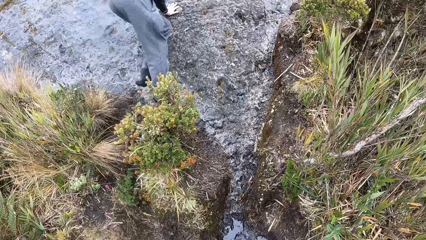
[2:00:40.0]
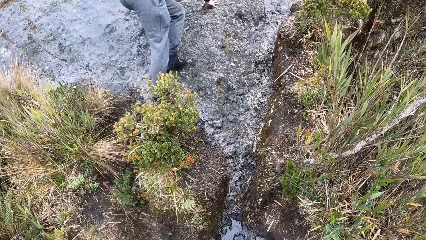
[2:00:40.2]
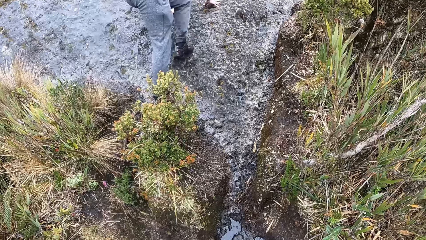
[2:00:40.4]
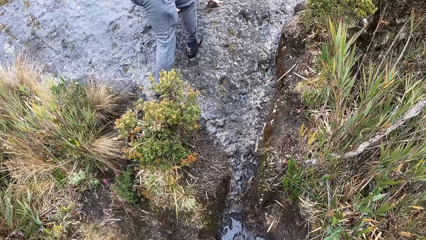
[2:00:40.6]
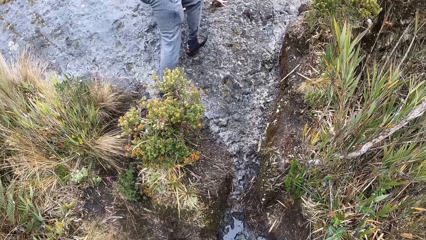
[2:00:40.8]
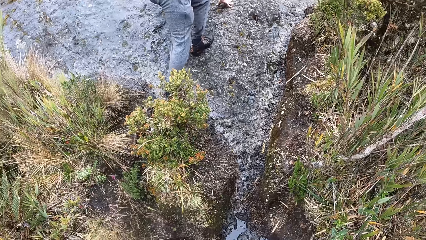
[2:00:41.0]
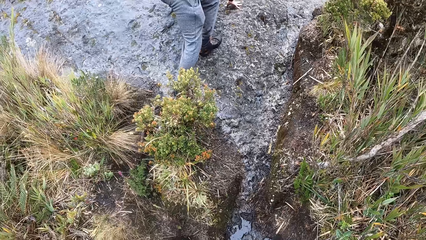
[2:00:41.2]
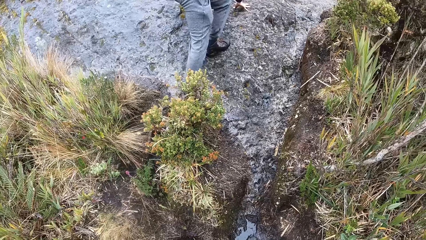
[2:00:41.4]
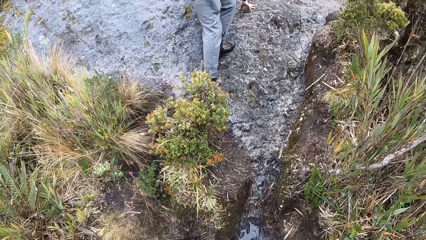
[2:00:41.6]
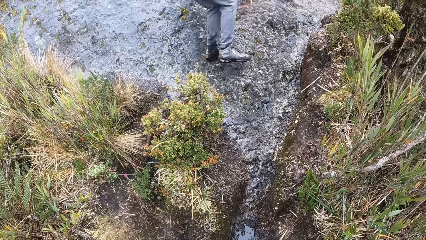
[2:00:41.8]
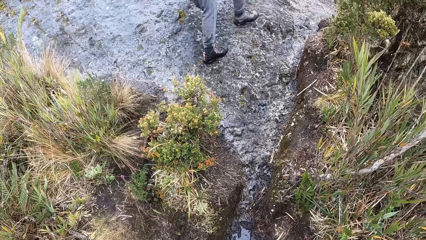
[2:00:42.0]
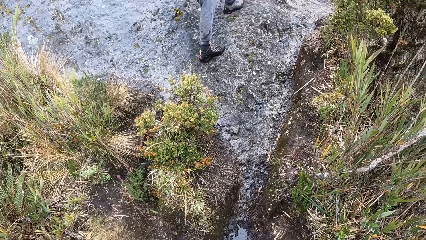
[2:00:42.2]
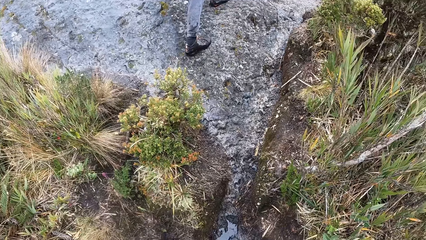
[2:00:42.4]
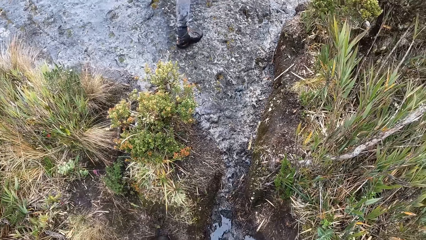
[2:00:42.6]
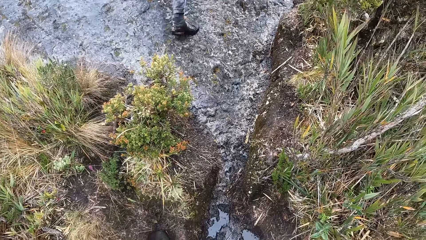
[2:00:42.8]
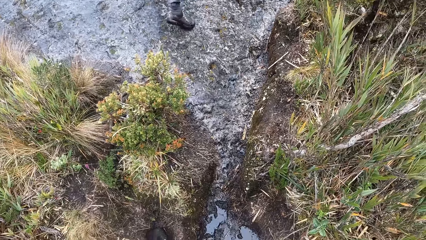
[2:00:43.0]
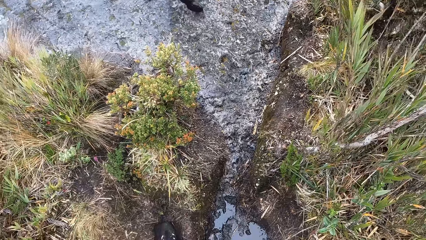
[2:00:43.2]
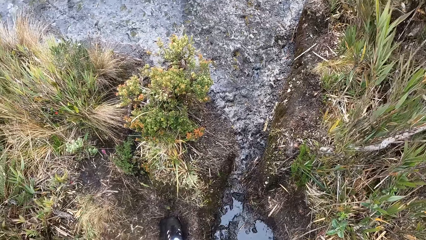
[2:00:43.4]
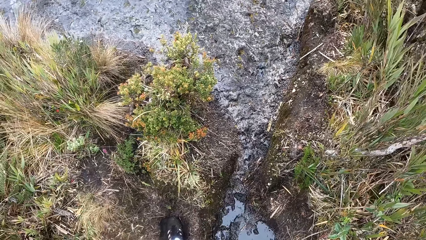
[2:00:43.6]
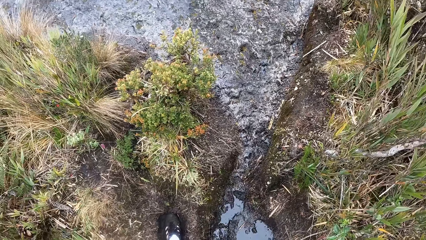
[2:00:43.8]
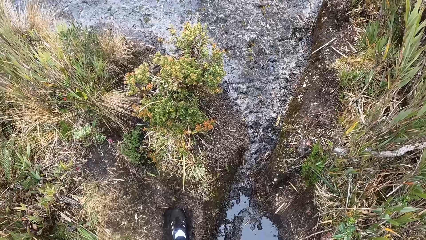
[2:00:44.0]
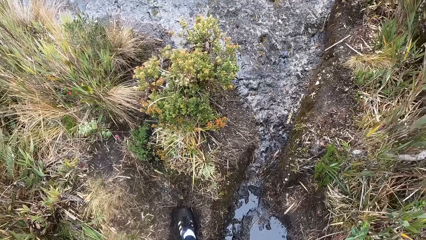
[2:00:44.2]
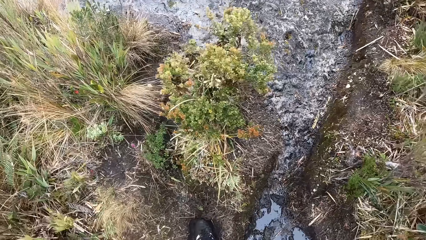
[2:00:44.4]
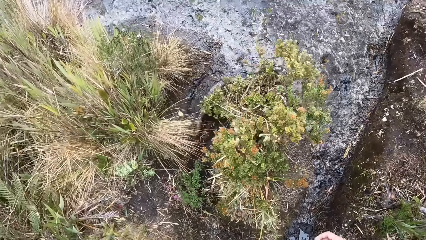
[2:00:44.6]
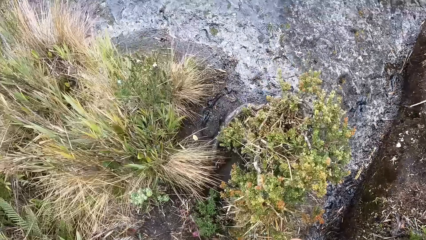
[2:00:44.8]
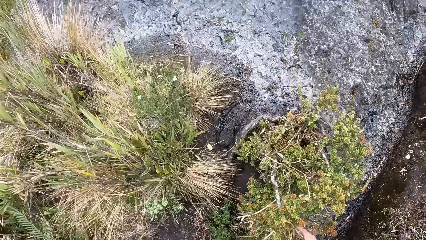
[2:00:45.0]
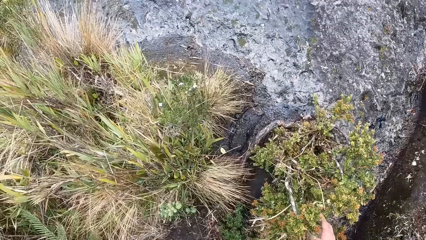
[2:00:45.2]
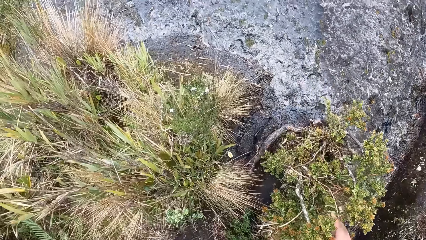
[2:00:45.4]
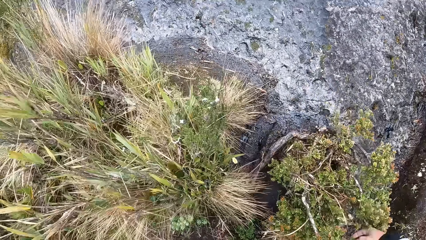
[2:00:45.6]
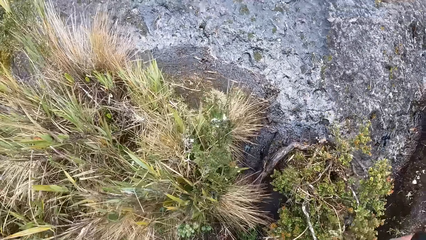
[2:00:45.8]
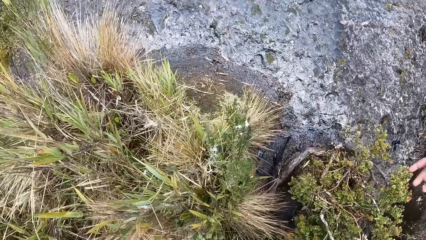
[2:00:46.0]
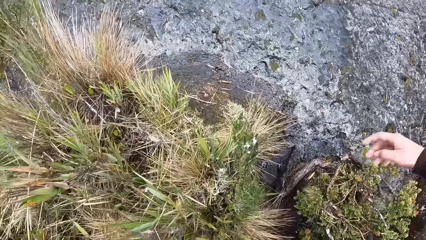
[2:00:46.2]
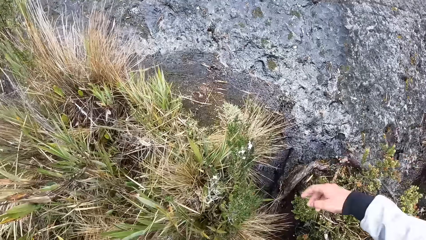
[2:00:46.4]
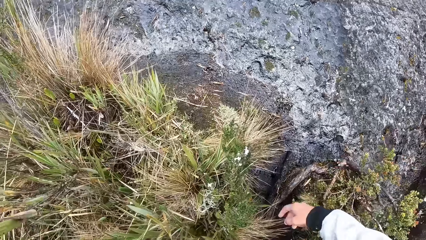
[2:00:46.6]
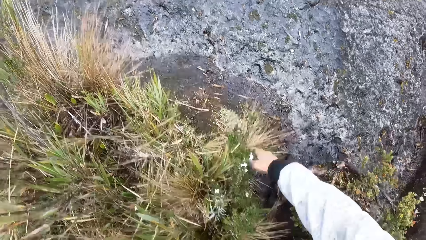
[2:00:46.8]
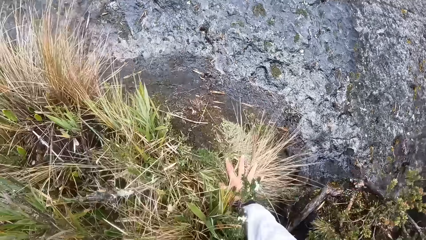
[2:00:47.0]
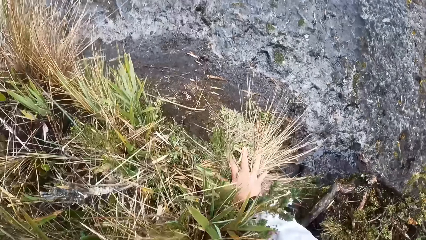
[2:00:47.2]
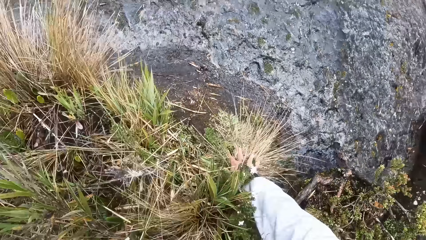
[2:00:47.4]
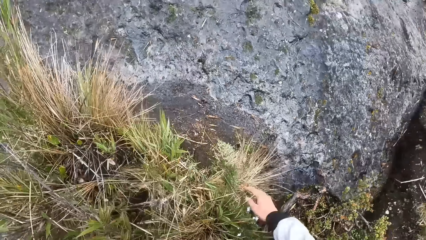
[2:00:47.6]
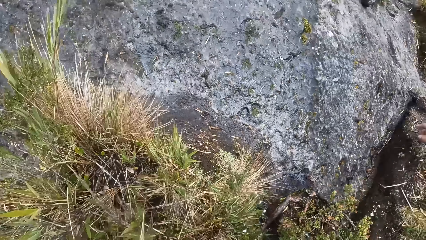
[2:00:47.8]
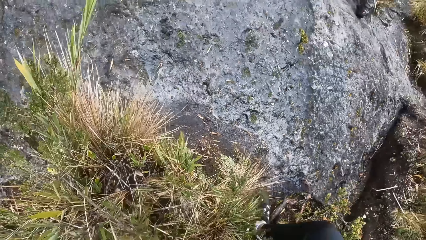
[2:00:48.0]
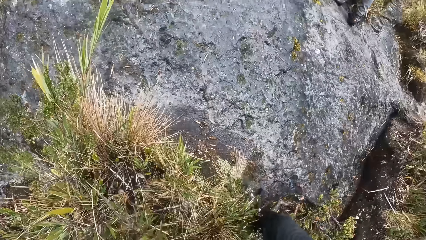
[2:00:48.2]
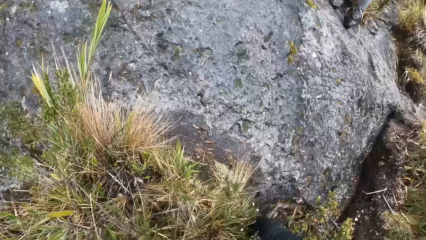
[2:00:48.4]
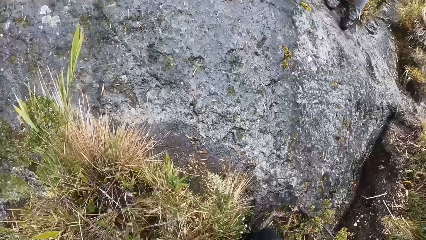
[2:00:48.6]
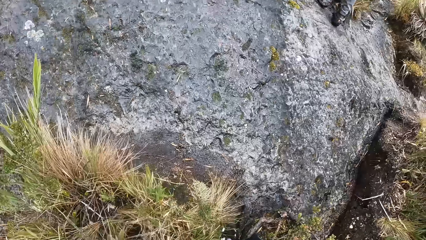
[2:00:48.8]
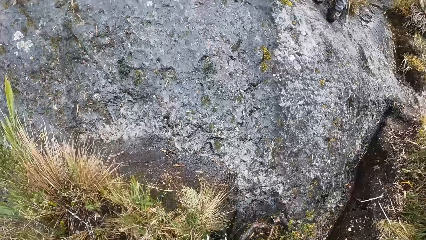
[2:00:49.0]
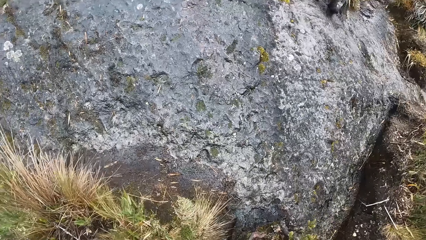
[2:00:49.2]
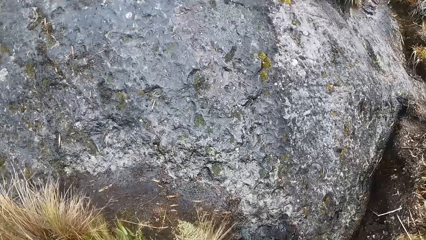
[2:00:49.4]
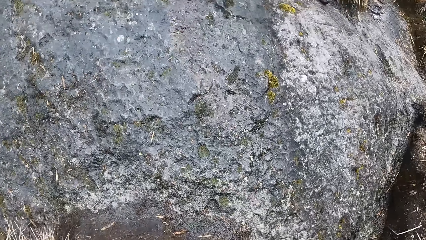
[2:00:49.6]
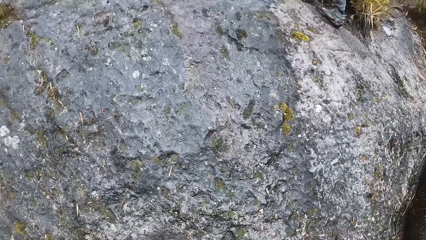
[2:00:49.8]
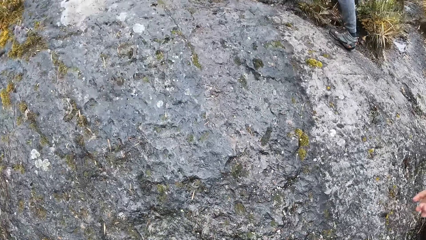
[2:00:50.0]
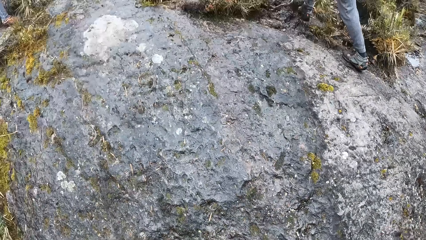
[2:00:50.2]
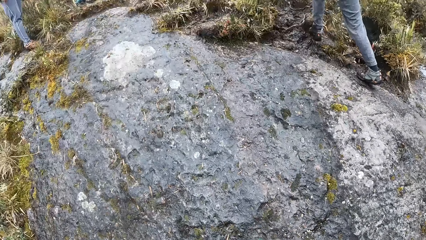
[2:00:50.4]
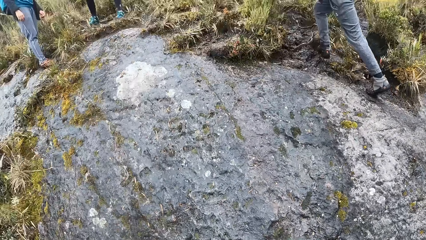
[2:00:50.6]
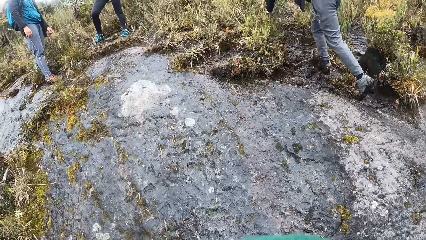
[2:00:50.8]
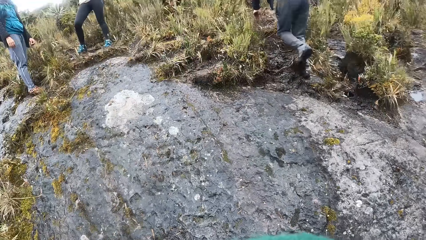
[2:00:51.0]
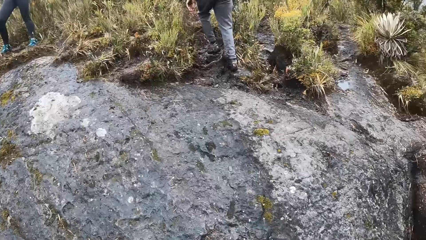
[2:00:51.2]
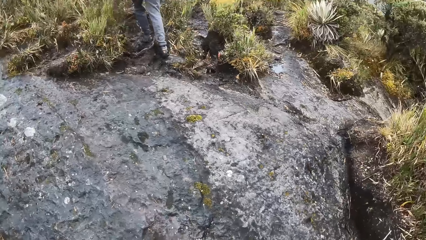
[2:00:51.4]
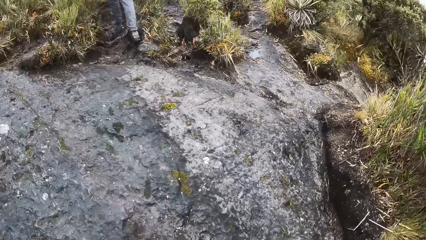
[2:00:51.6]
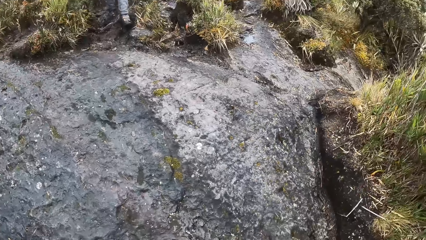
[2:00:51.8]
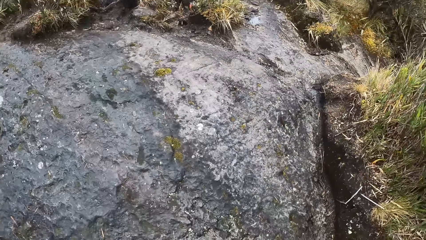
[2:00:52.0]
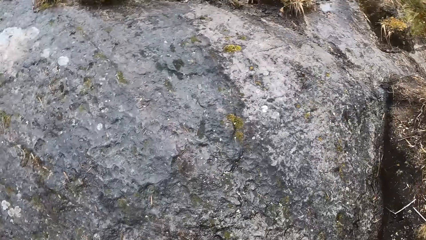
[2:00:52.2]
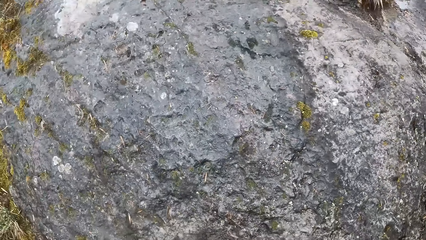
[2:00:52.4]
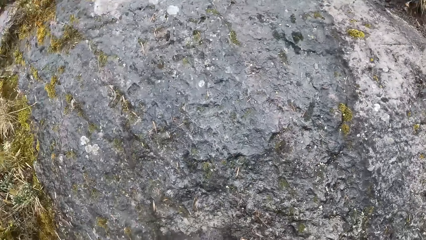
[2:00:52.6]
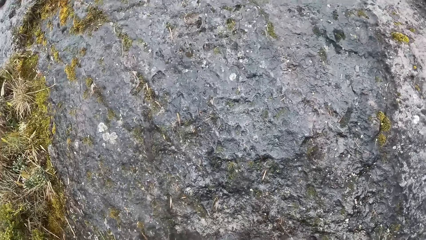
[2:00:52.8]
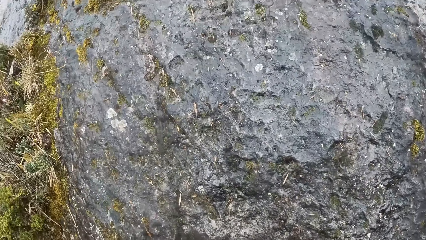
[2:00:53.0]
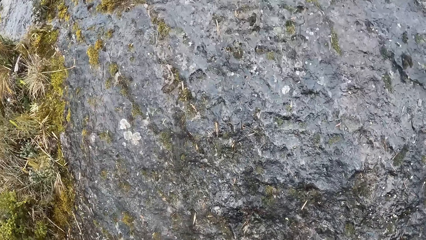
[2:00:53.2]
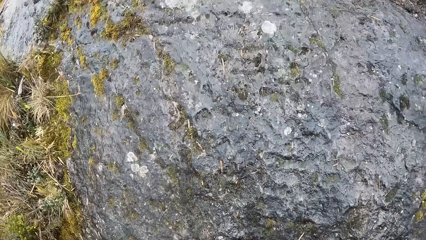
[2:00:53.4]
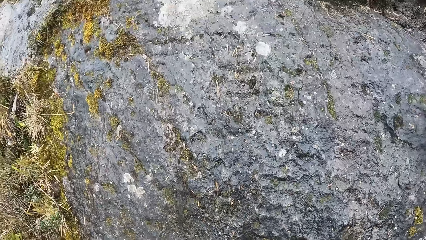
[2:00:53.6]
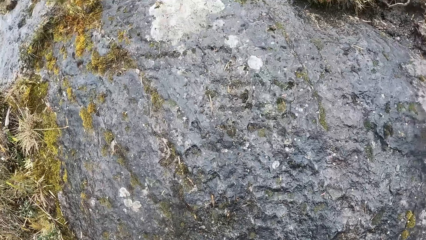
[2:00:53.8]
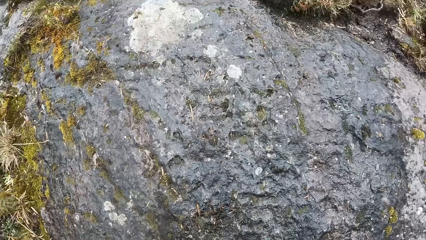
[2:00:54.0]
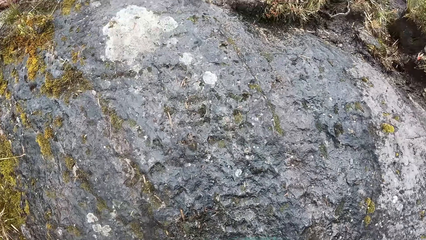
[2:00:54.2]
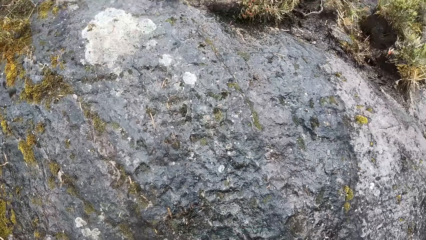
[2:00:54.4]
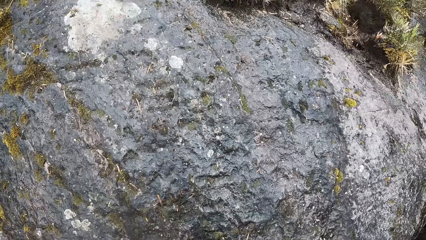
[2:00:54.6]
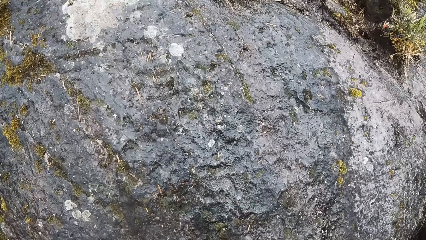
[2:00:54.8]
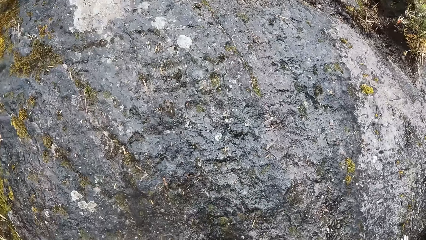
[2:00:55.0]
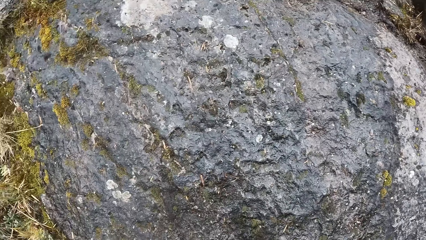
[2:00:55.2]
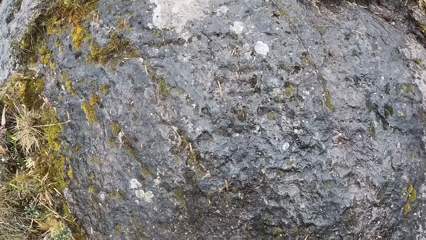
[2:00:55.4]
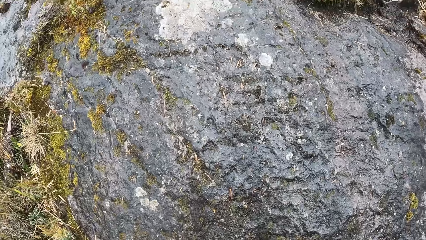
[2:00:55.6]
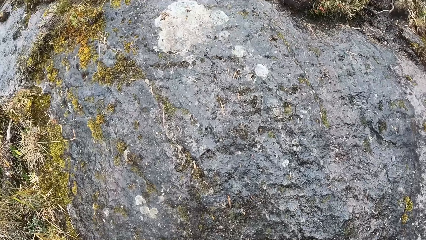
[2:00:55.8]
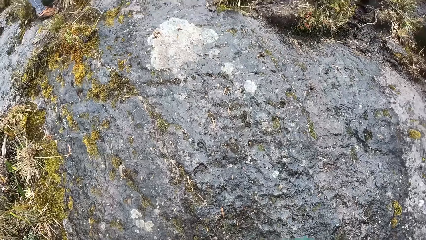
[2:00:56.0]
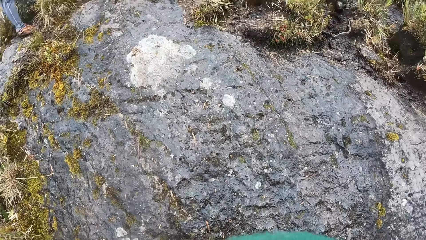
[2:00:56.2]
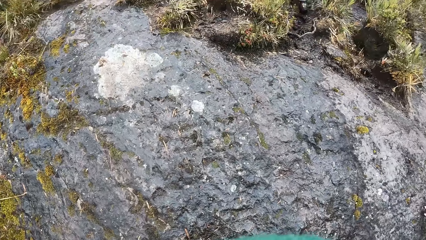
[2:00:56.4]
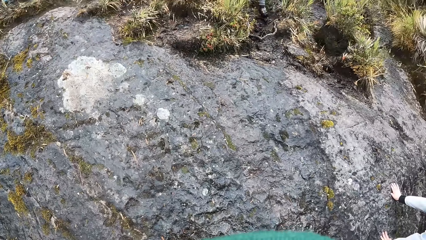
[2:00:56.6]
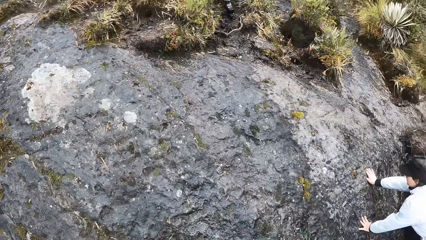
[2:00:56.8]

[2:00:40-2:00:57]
The man climbs a rock with his hands on the rock in front of him. The camera wearer puts her right hand on the grass on the floor.
